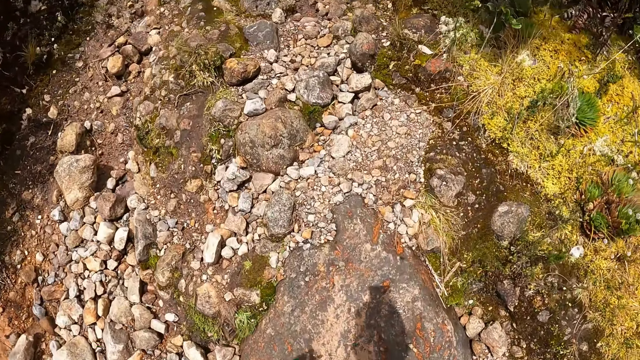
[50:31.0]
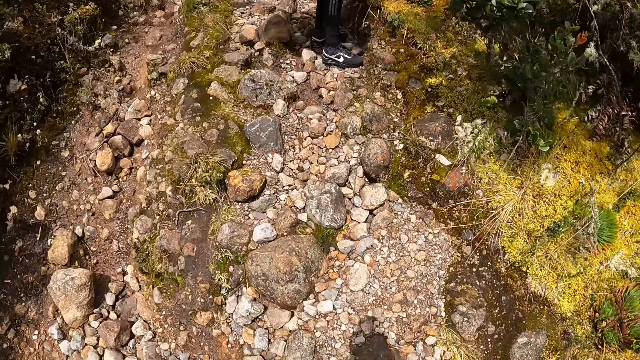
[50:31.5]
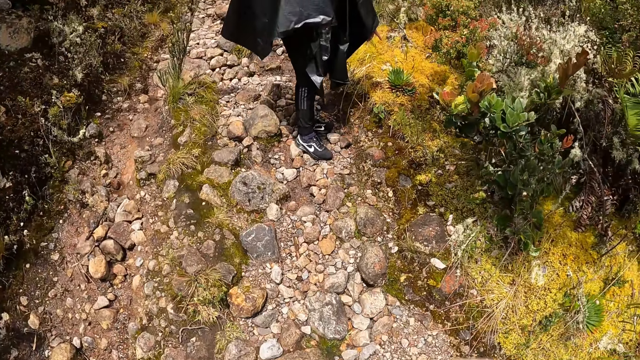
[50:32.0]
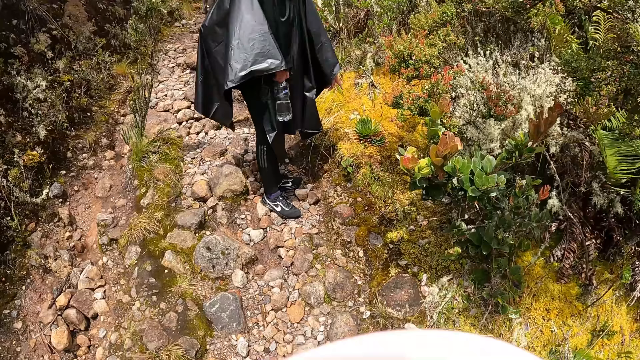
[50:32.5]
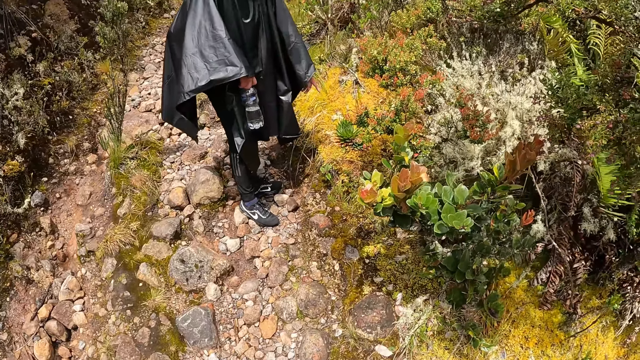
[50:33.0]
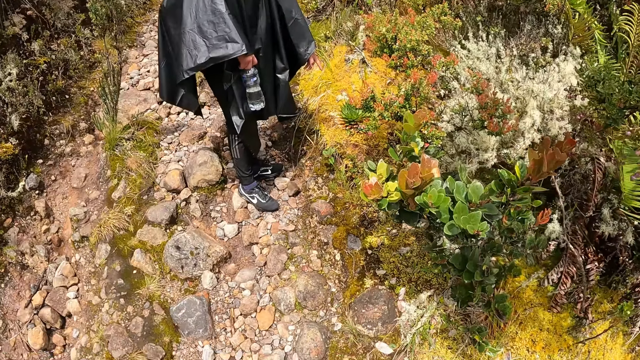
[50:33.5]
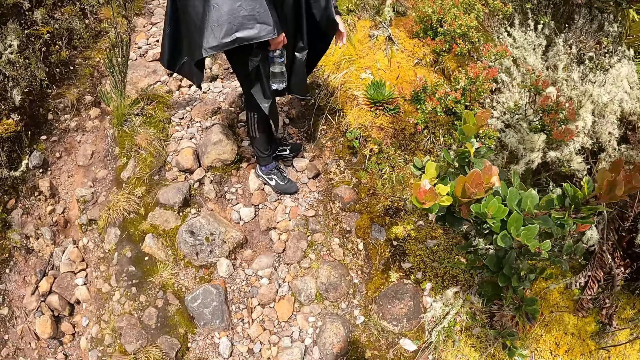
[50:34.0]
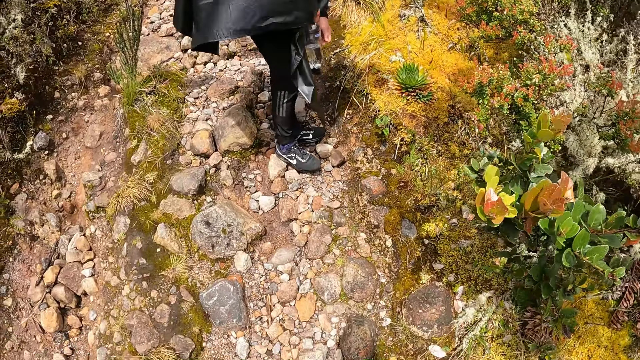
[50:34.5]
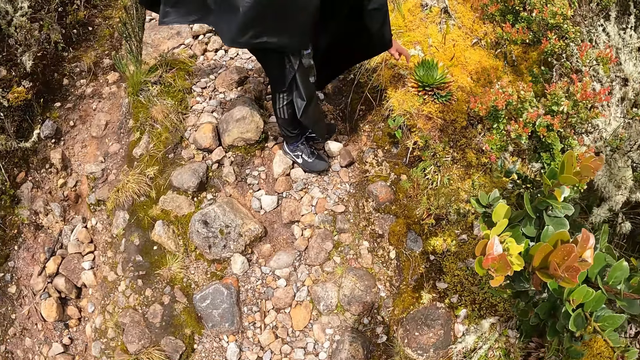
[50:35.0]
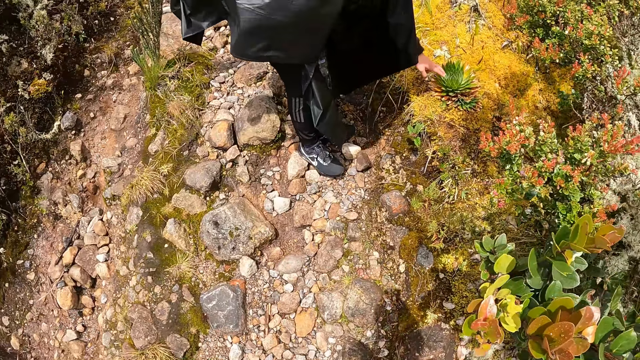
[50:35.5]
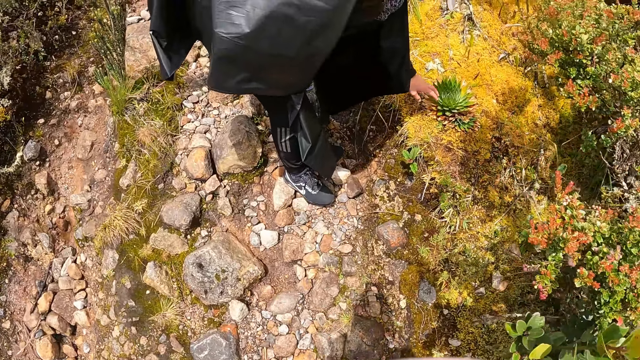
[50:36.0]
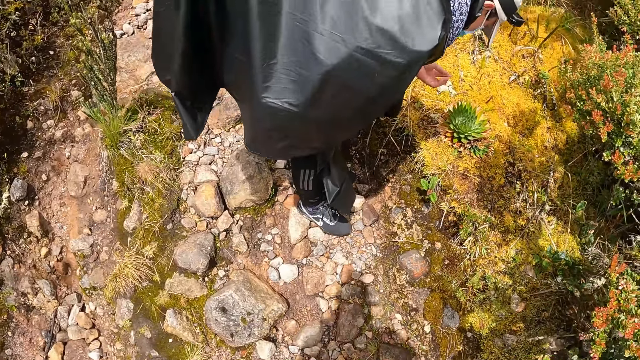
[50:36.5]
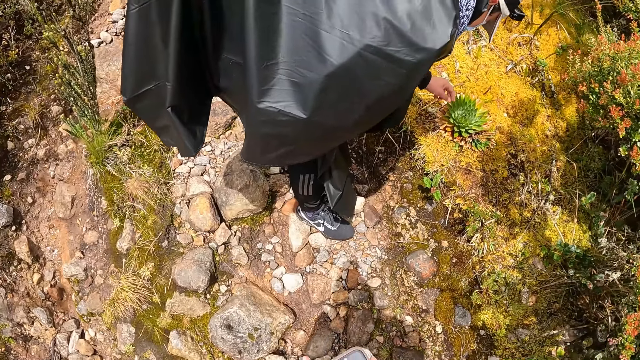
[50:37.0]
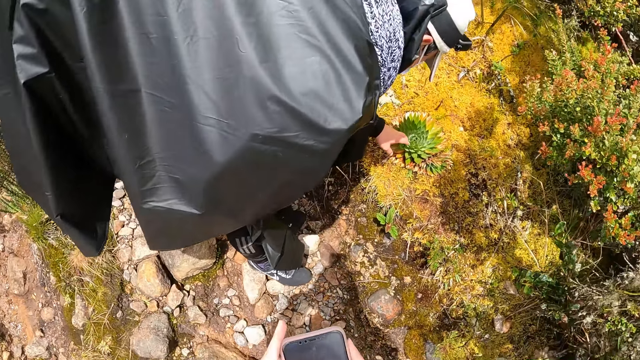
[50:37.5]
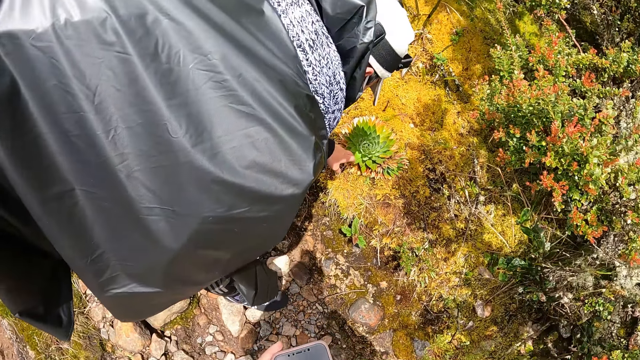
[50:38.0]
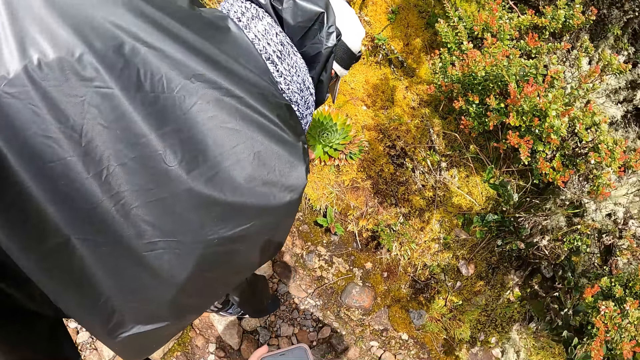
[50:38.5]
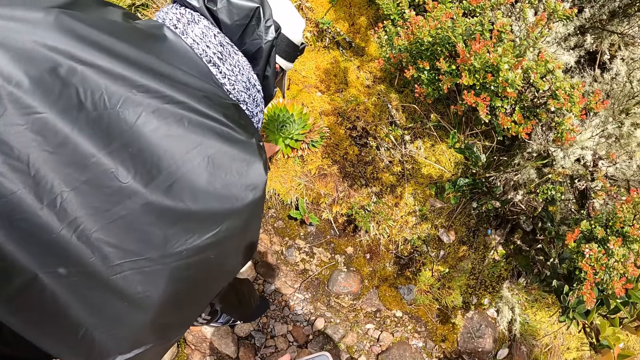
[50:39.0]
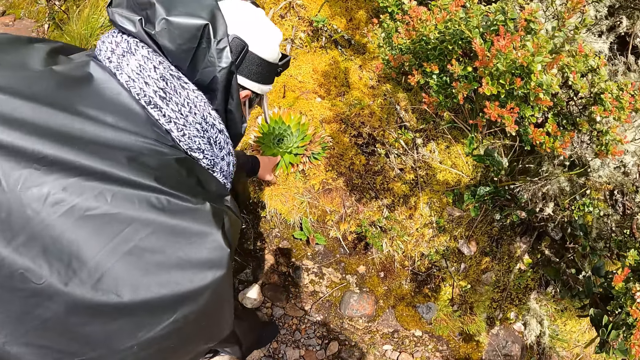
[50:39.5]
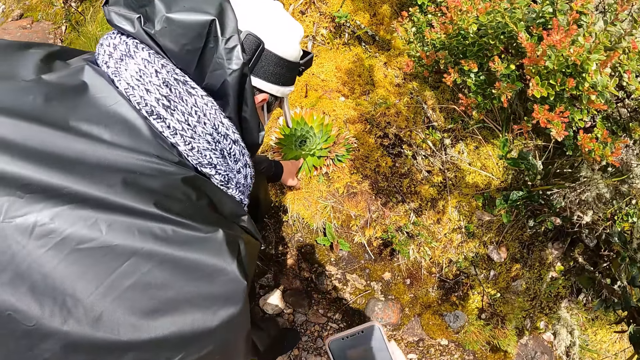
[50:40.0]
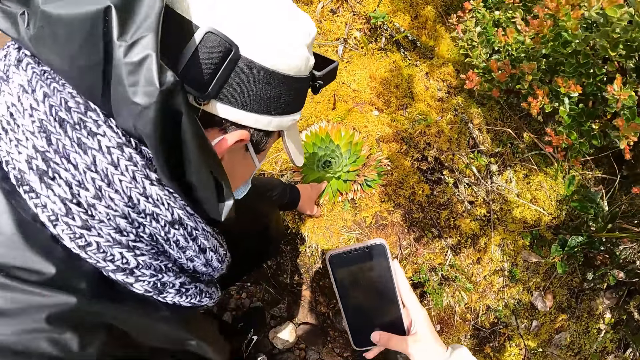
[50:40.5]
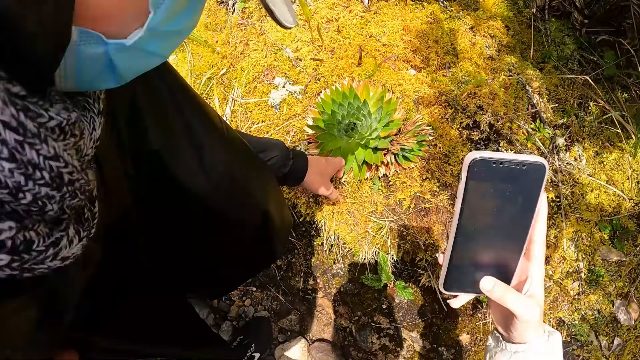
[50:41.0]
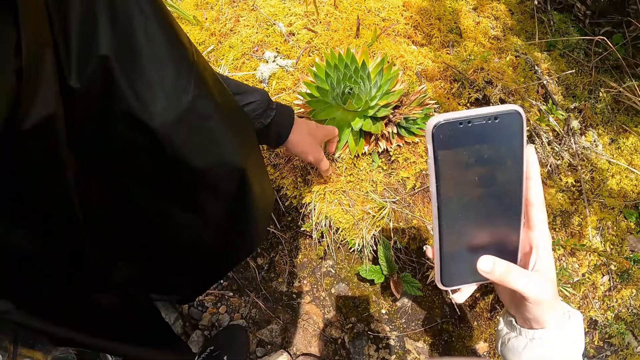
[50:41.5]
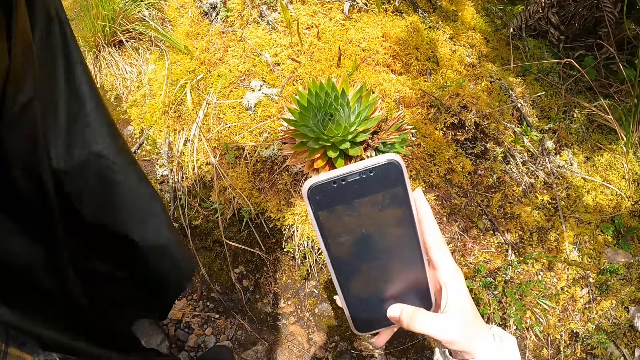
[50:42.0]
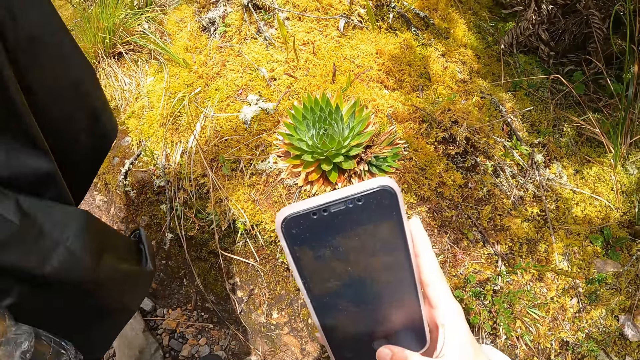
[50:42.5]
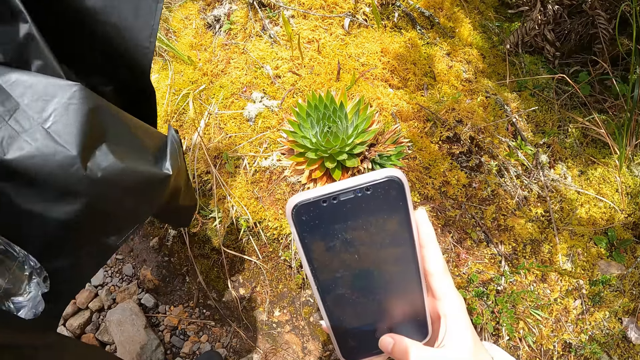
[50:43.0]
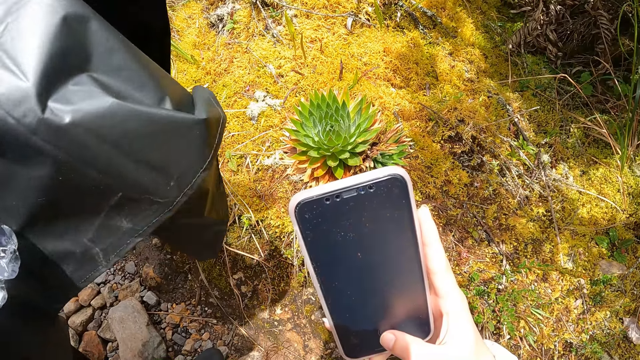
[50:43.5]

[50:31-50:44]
A man points at a plant. The man touches the plant with his left hand. The camera wearer interacts with the man. She looks at the plant. She operates a phone with her right hand. She takes a photo of the plant with the phone in her right hand.

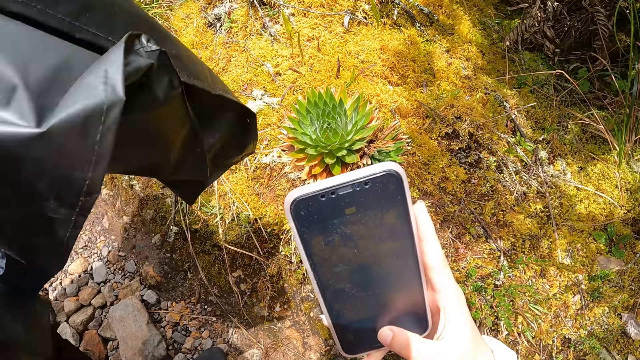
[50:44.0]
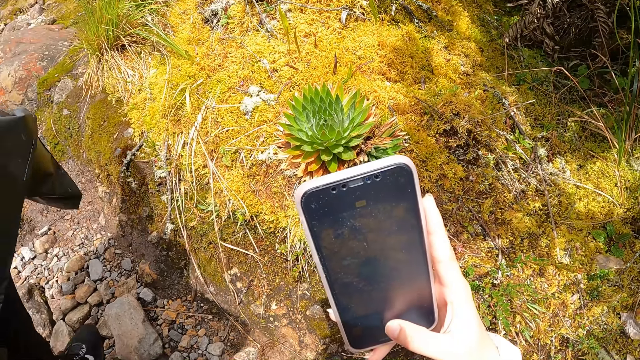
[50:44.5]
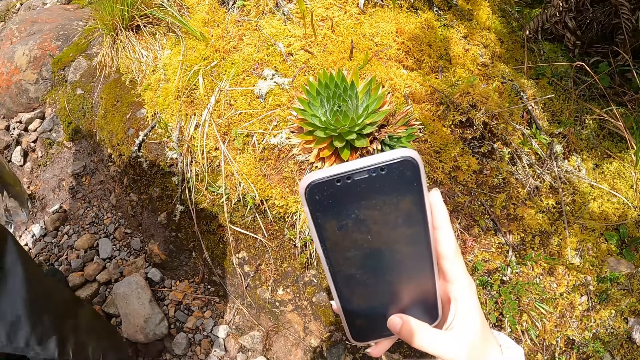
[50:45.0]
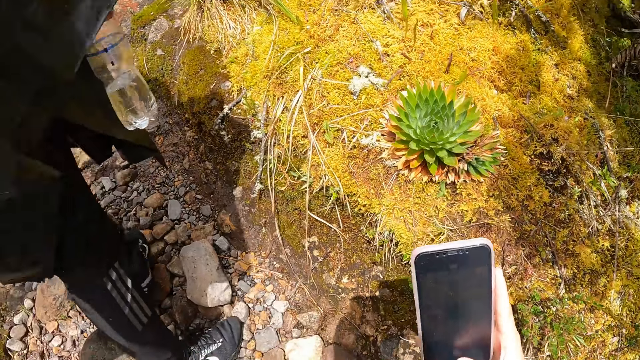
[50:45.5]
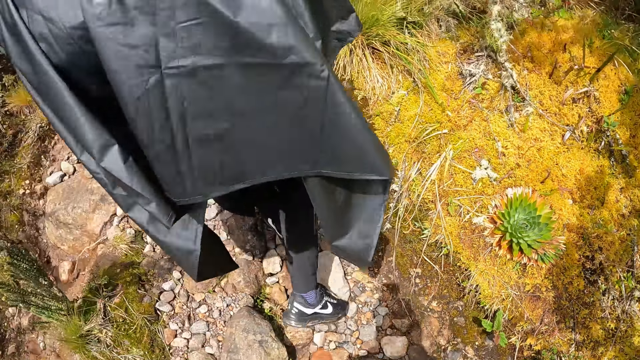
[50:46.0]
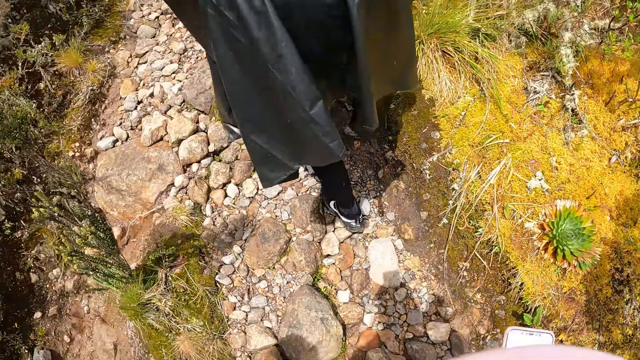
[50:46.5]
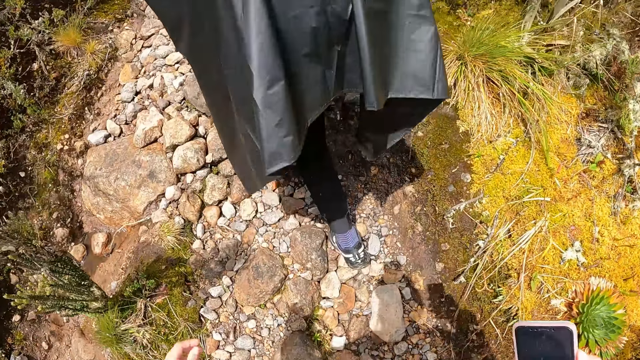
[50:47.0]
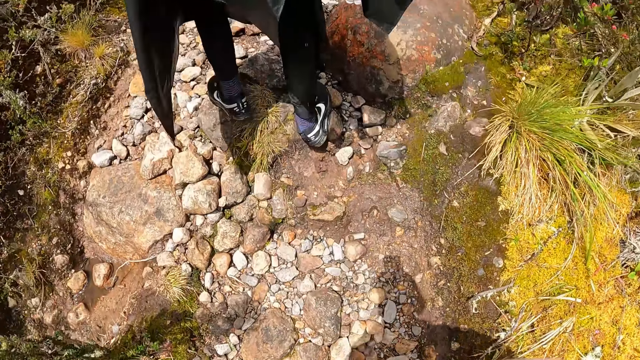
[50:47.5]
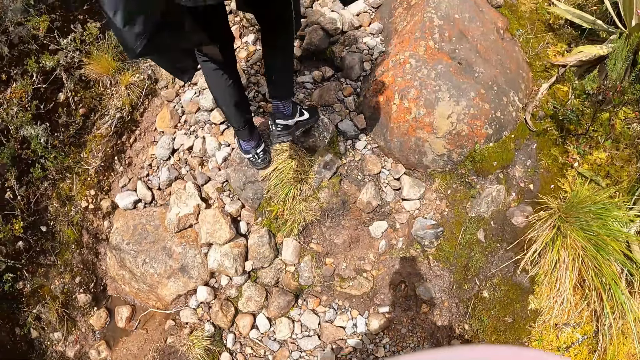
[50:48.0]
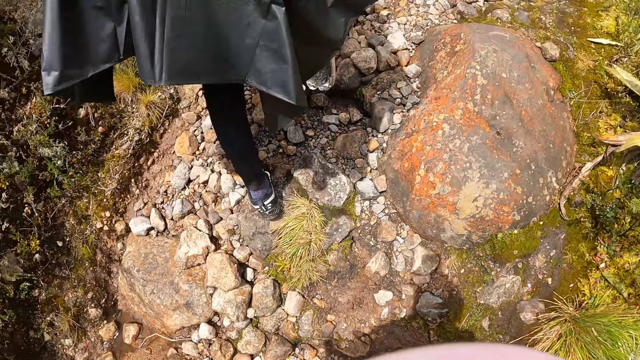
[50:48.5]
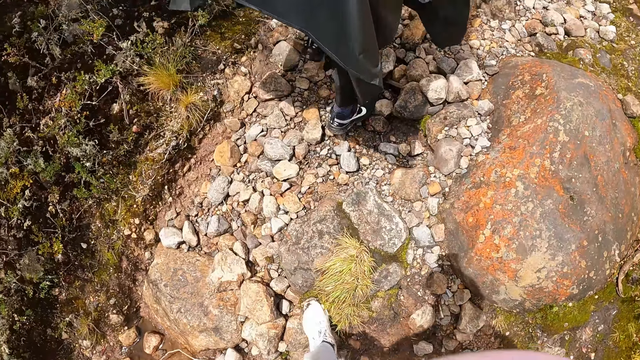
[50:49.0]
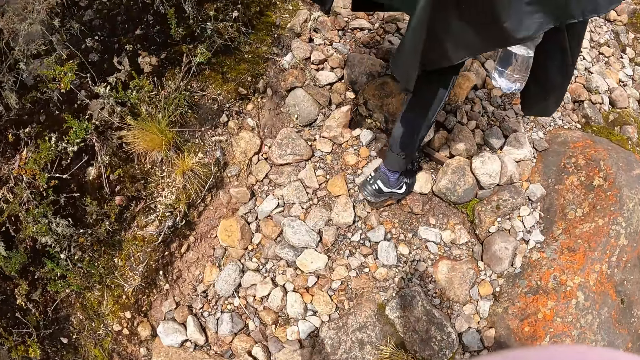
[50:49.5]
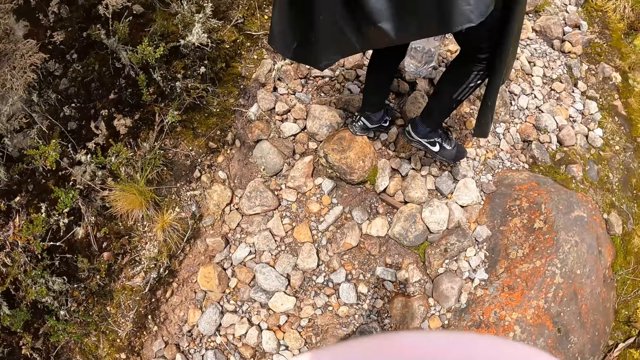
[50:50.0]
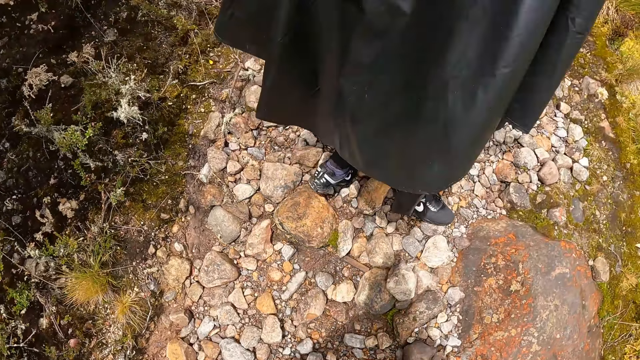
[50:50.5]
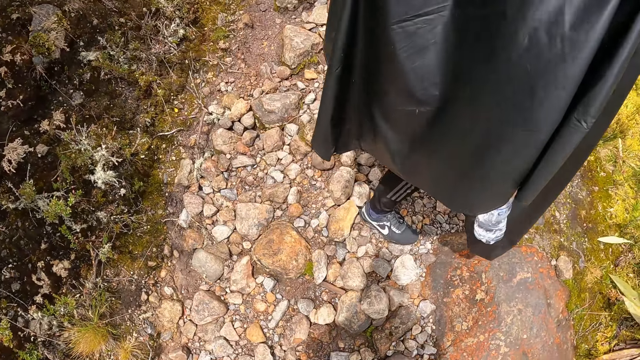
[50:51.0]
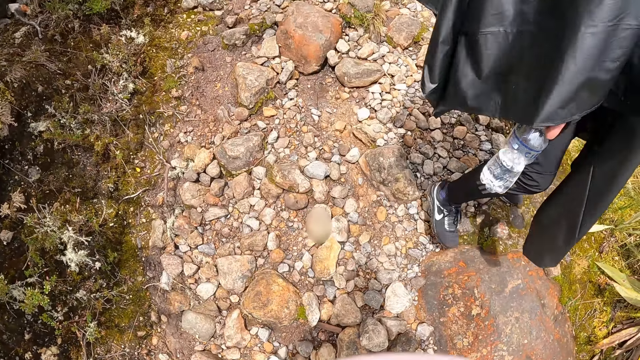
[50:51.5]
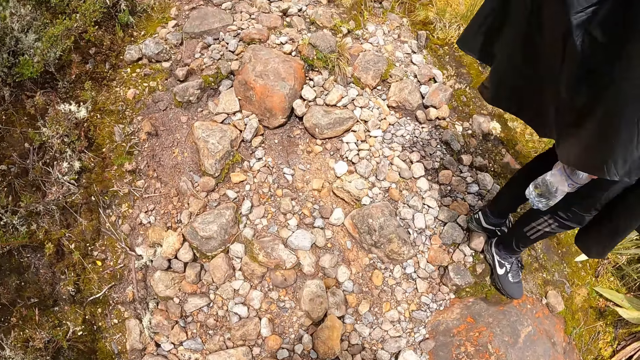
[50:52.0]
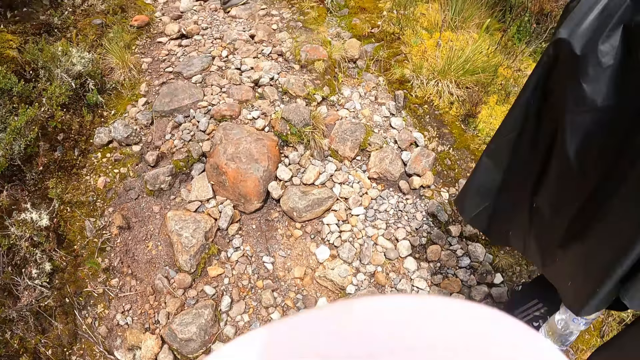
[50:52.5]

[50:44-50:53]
The camera wearer walks in the field.
